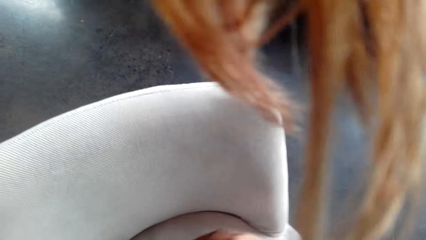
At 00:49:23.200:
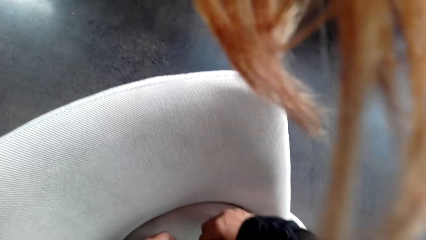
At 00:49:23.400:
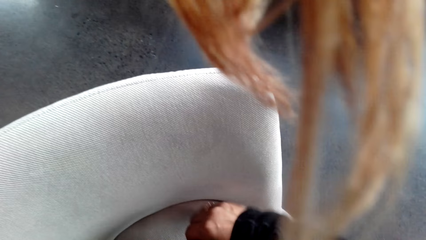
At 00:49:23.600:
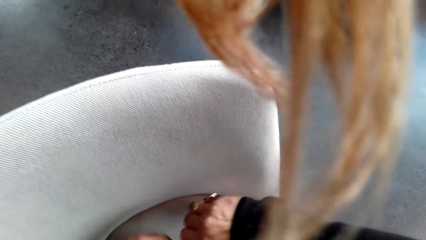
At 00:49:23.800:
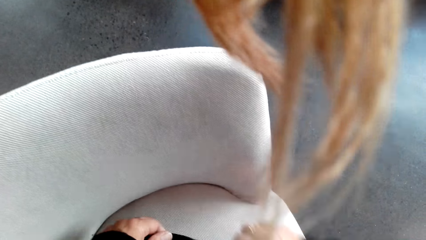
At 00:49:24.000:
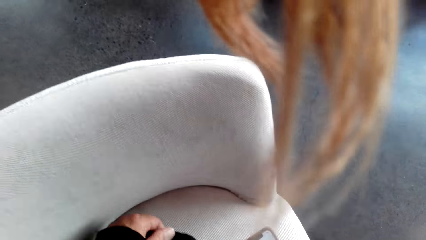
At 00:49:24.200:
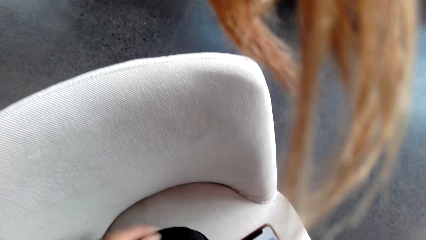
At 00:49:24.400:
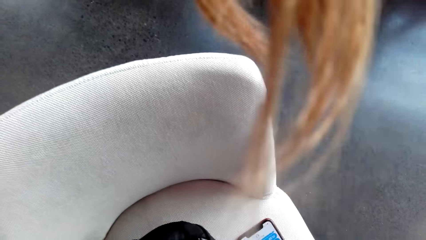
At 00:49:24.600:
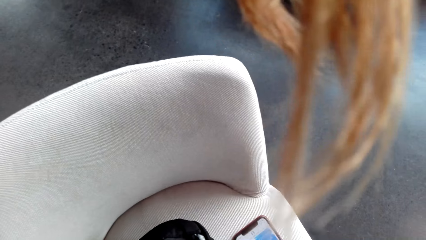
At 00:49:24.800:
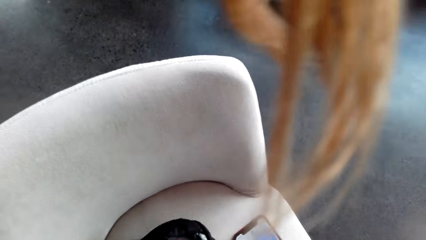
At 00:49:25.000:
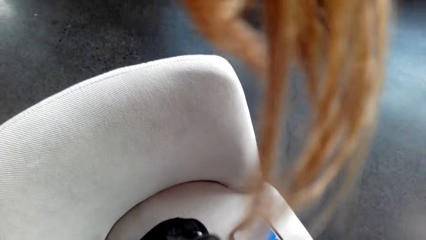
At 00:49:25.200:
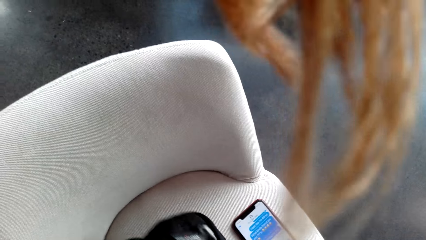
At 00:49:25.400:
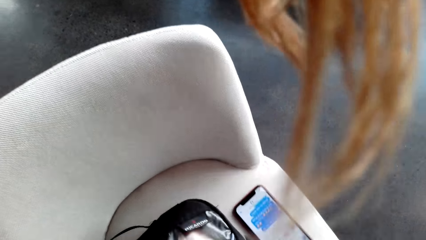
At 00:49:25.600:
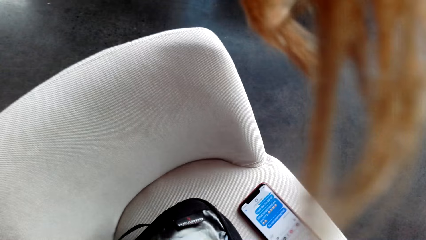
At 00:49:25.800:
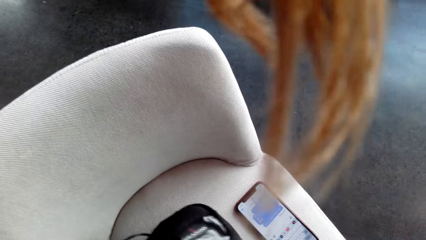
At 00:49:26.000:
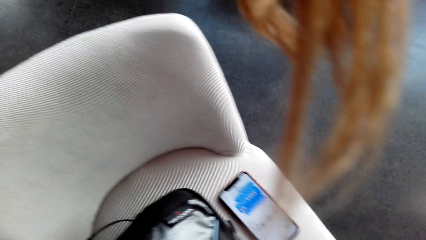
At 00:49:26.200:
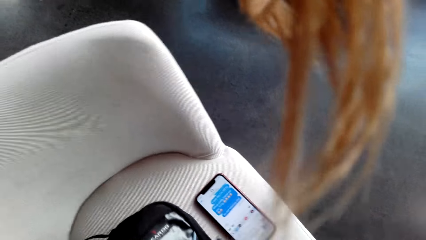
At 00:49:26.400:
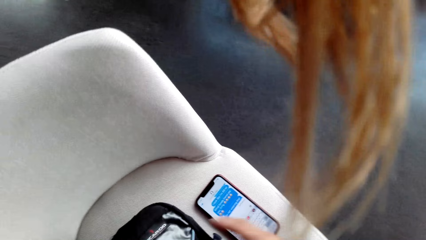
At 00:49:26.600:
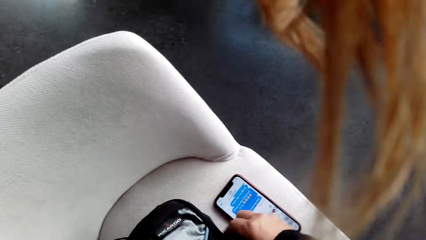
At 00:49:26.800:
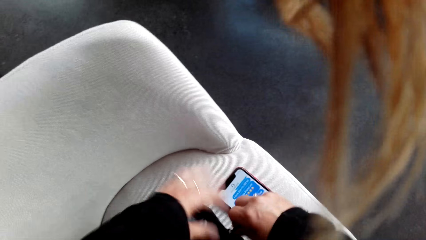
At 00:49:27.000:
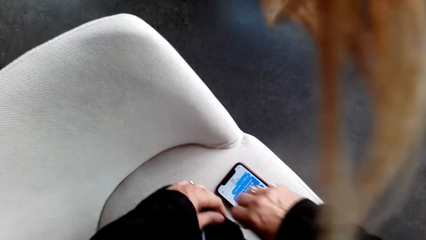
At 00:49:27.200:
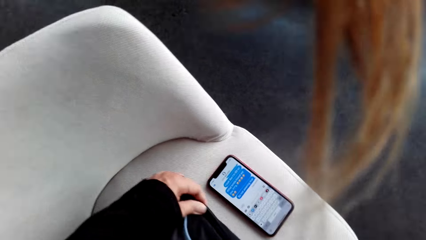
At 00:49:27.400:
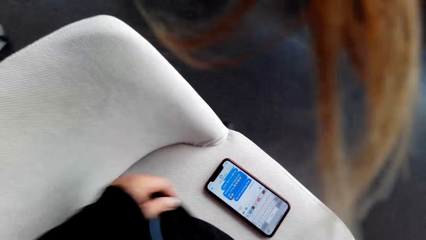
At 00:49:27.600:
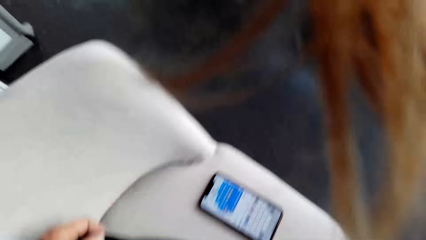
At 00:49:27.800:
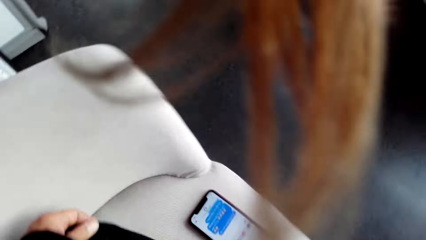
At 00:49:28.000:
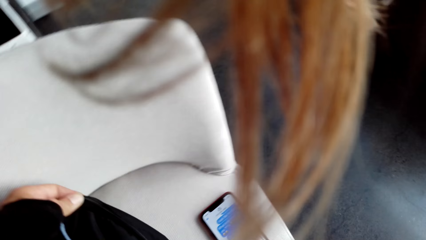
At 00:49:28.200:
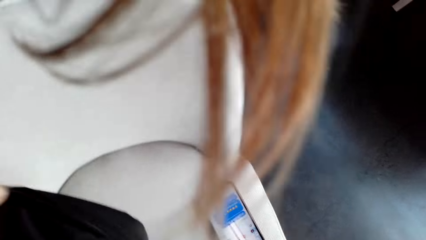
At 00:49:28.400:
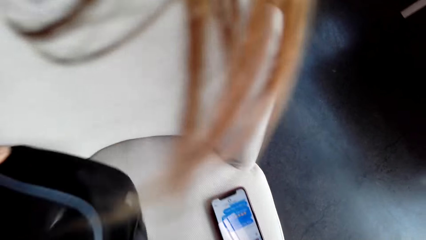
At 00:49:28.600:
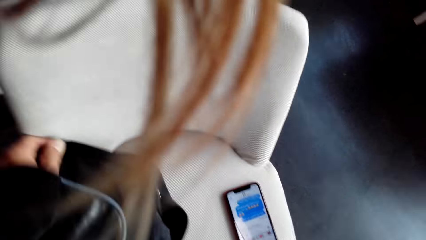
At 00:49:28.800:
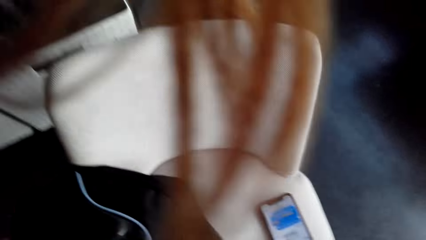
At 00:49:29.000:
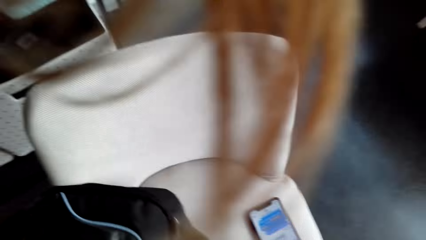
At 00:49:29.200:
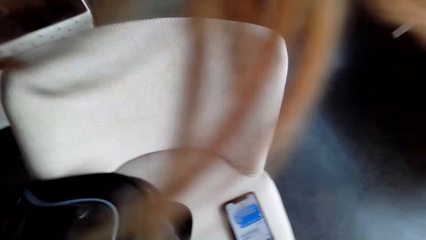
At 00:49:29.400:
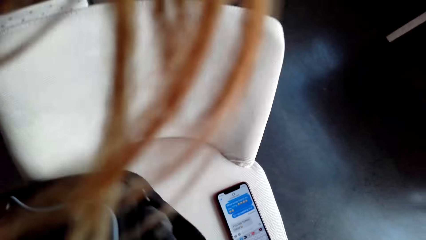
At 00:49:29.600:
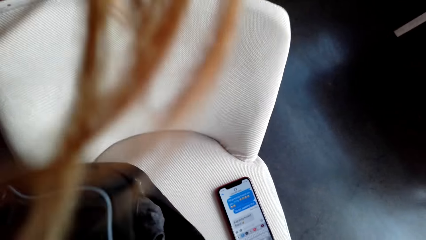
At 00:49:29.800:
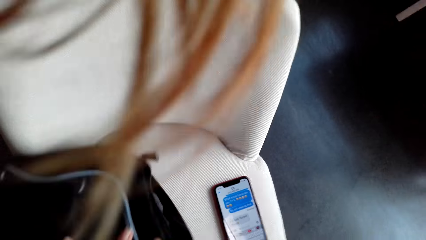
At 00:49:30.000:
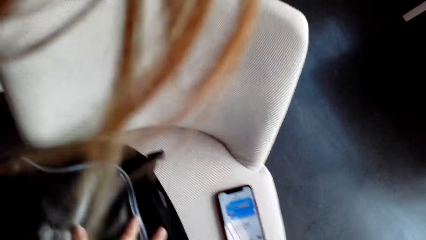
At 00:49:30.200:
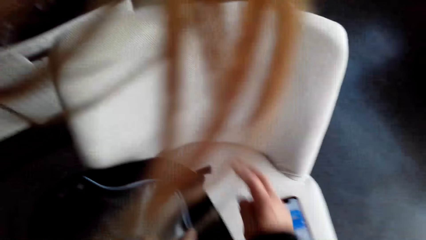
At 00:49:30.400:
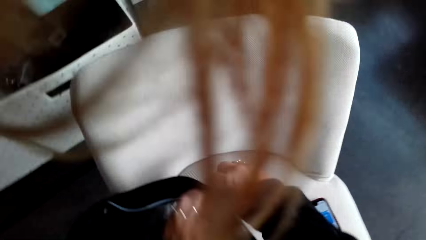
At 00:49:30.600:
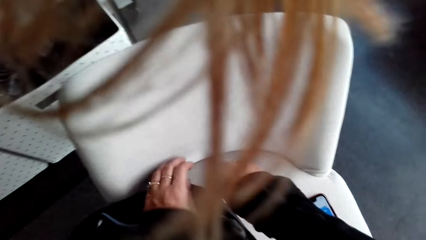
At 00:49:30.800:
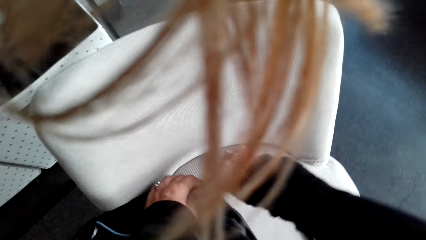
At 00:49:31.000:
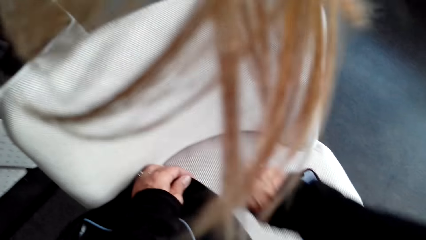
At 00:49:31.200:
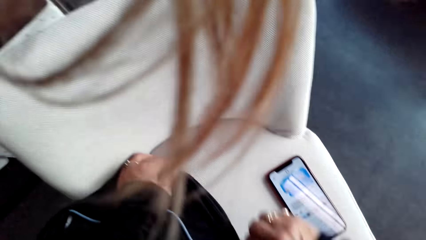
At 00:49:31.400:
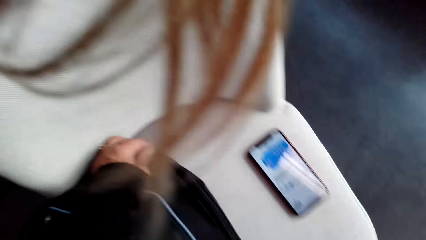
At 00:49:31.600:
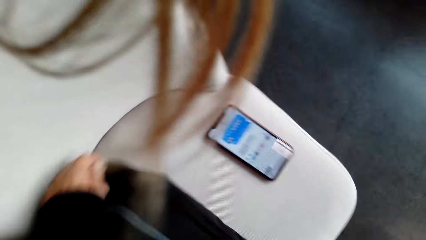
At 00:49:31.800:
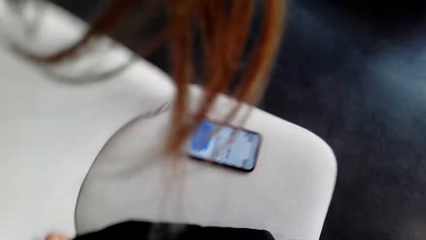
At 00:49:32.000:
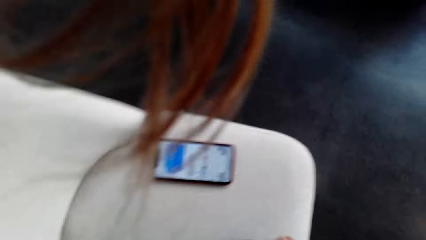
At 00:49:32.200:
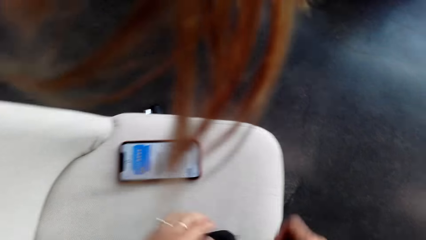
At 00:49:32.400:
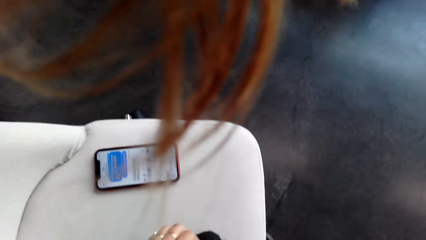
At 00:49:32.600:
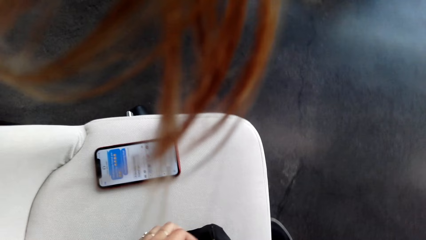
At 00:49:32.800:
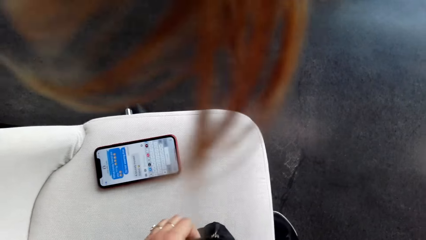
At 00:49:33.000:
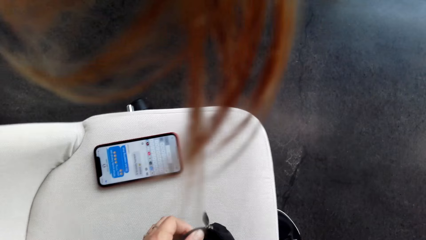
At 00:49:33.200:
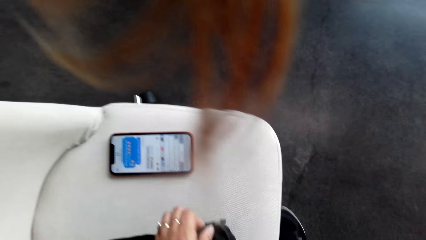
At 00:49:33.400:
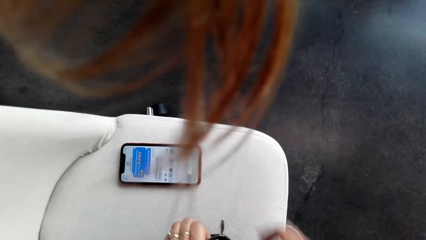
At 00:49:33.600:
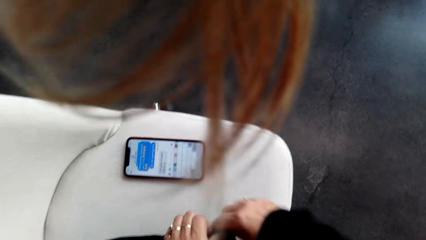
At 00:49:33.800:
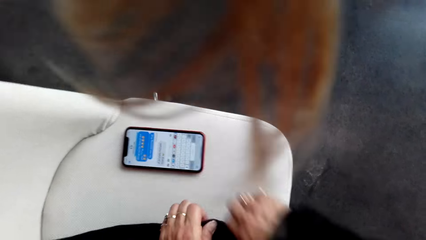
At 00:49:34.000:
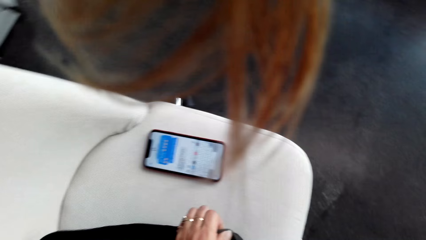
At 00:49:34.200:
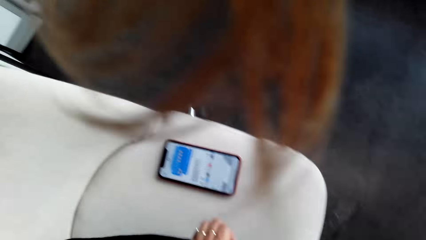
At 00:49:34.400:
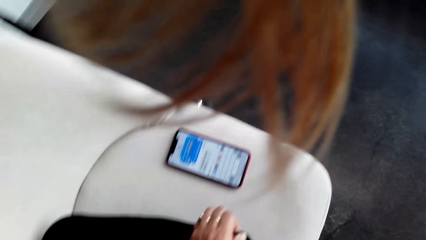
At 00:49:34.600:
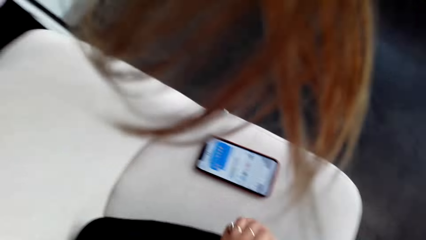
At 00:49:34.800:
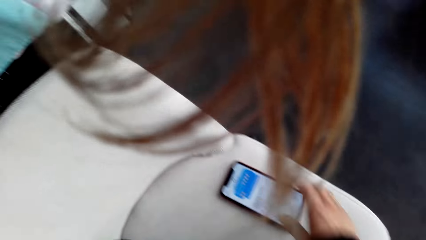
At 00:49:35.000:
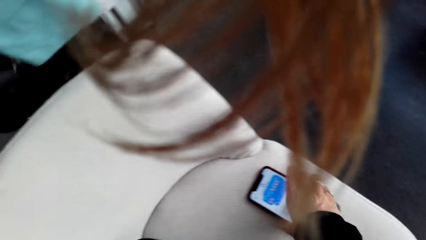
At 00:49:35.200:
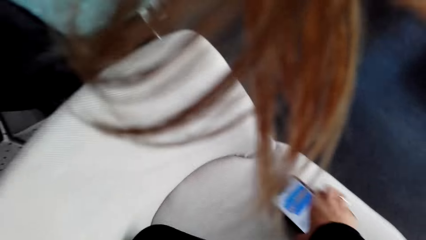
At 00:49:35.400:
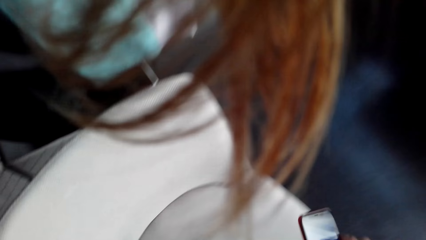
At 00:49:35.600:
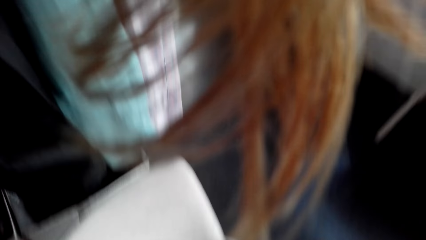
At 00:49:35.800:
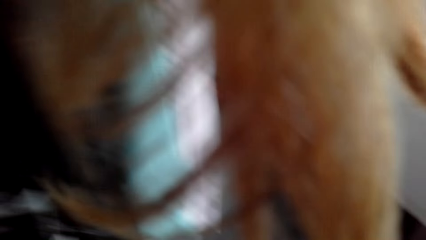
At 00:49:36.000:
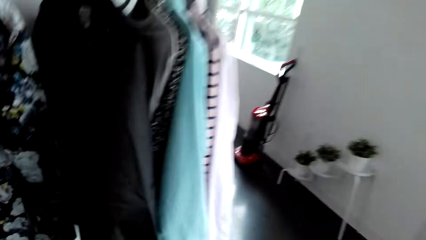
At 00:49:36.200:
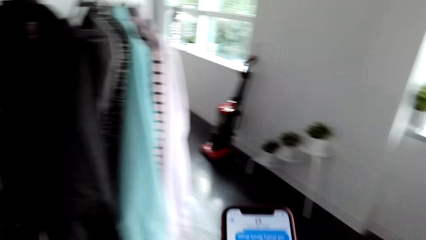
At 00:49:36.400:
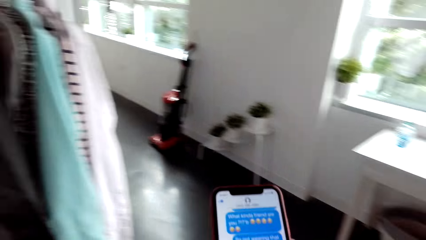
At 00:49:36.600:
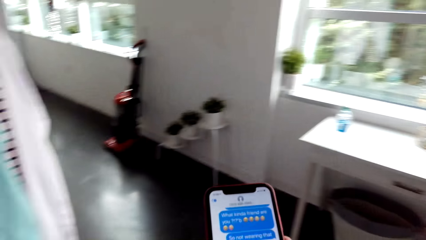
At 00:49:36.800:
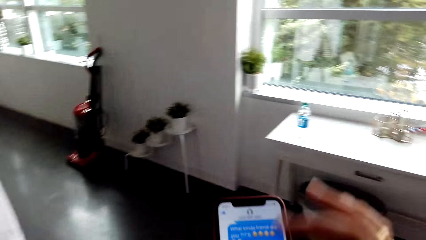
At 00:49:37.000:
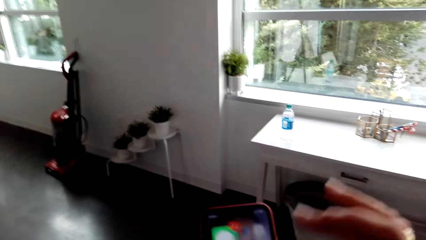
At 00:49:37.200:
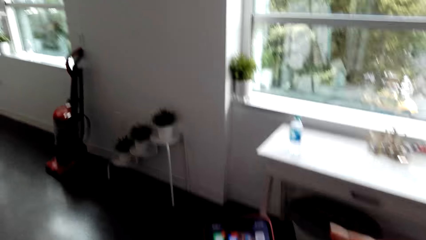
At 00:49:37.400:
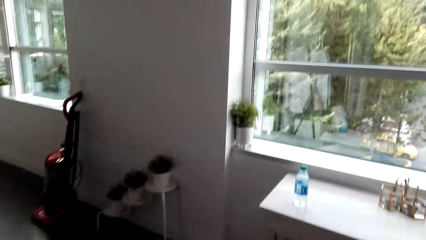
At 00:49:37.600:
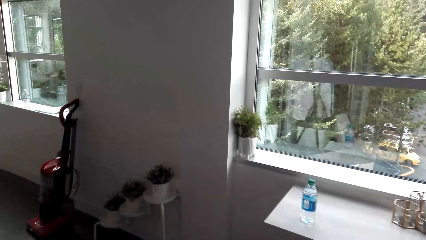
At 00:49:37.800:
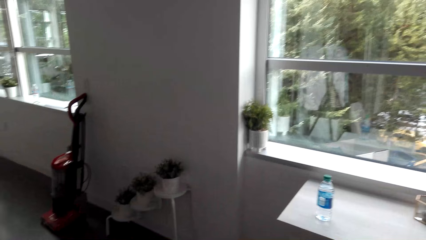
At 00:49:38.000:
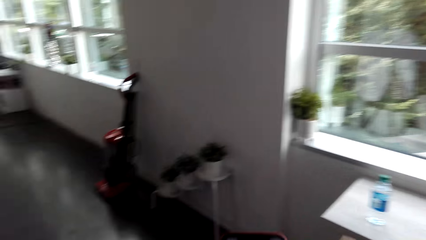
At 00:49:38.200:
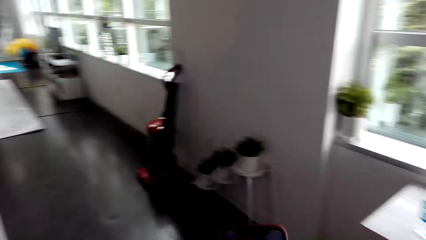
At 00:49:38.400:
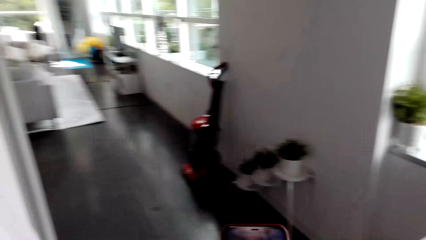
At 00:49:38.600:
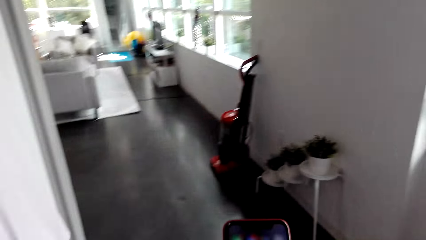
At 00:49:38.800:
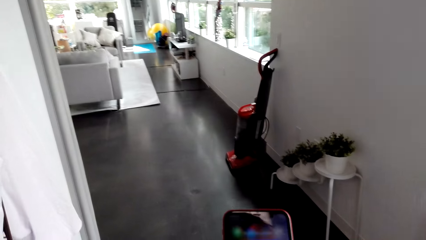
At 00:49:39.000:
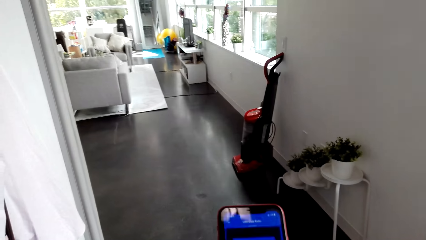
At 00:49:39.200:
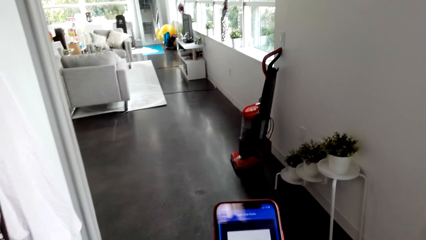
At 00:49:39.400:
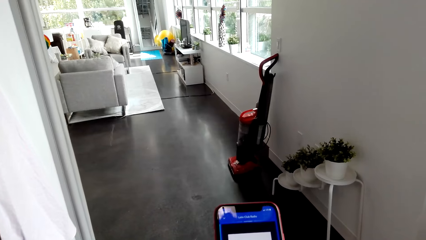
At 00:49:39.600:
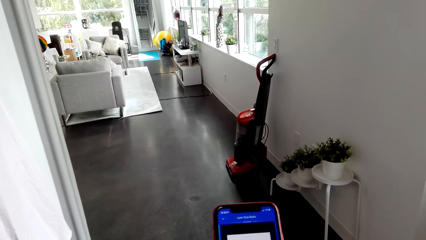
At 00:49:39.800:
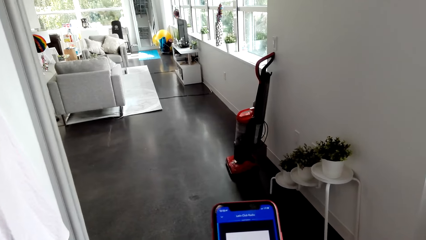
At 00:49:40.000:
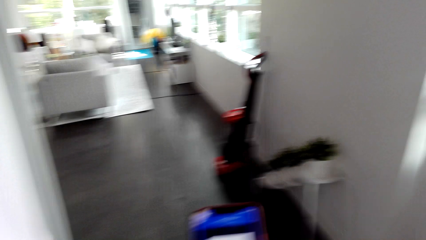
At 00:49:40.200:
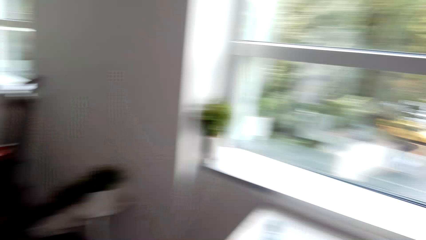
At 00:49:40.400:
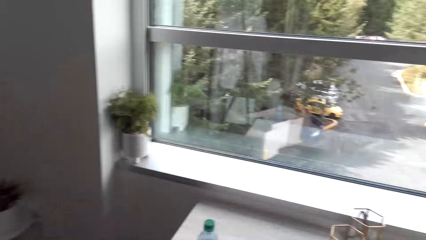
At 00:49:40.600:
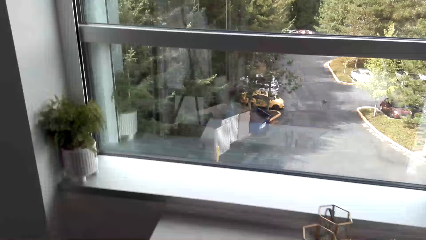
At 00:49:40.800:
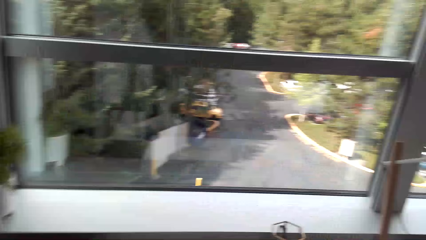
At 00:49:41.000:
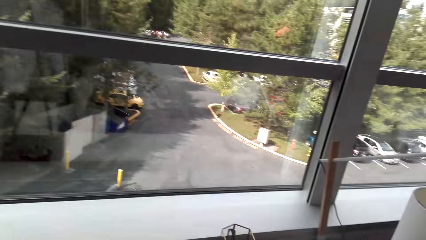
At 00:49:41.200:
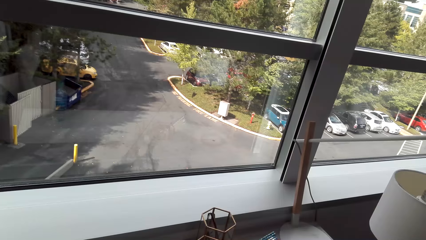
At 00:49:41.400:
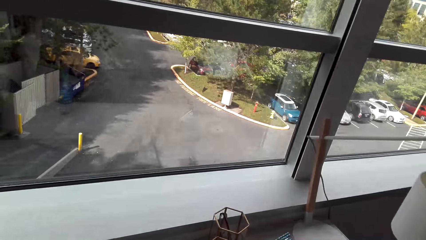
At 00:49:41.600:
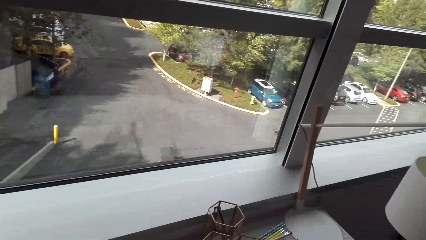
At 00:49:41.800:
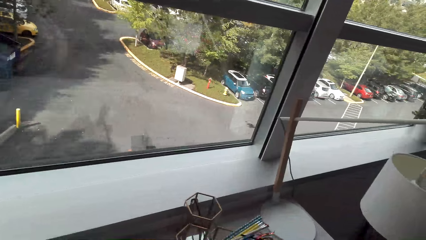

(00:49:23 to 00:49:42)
The camera wearer closes the bag. They interact with a person. They pick up the phone. They move towards the living room.
